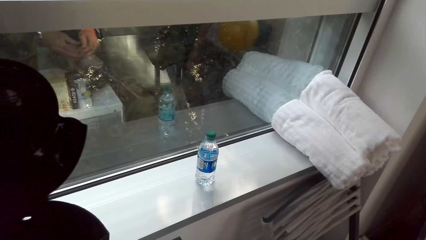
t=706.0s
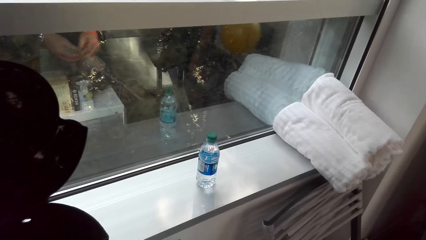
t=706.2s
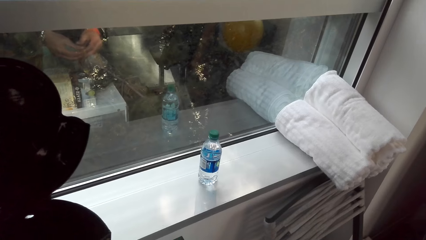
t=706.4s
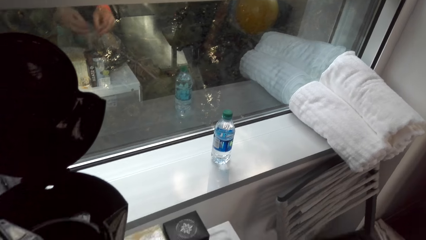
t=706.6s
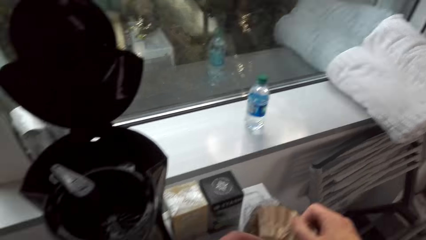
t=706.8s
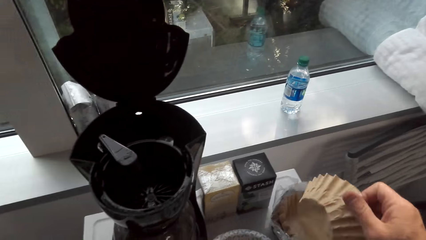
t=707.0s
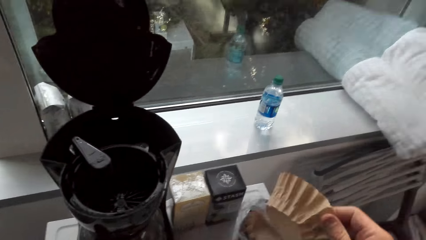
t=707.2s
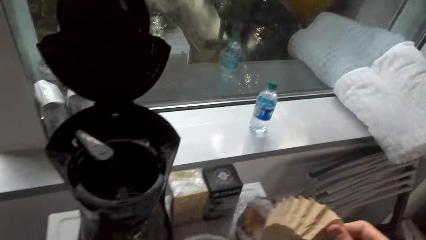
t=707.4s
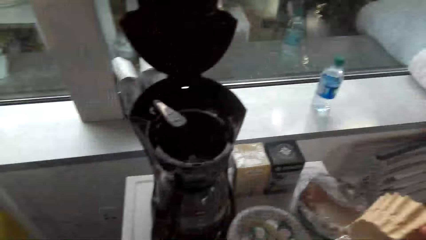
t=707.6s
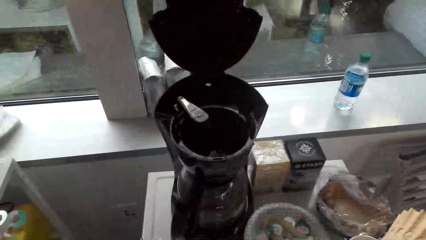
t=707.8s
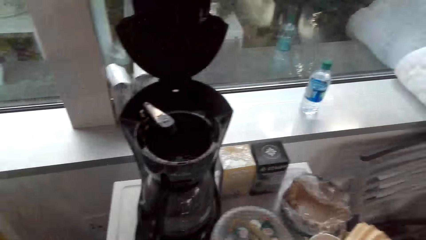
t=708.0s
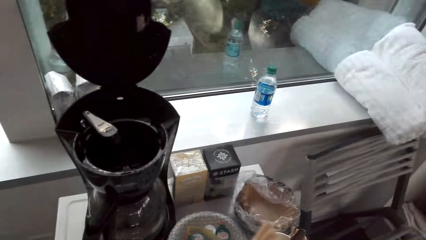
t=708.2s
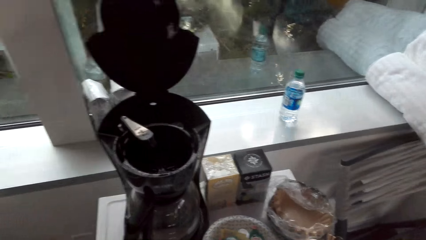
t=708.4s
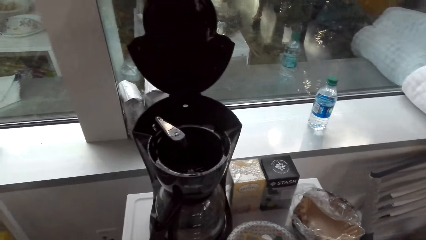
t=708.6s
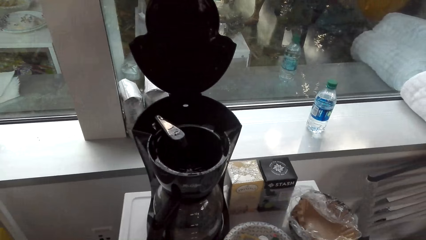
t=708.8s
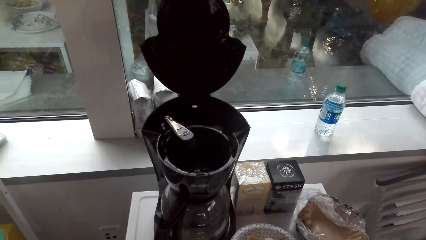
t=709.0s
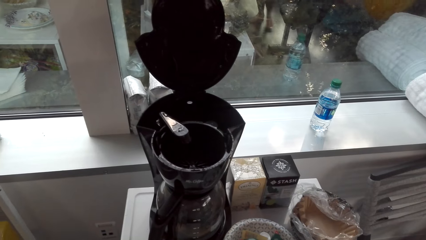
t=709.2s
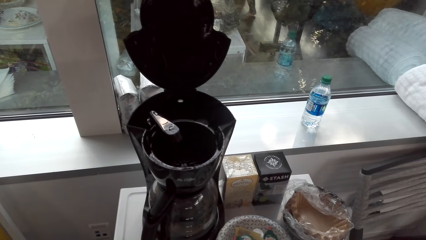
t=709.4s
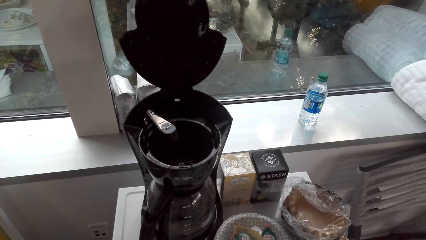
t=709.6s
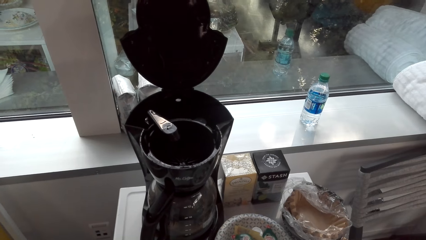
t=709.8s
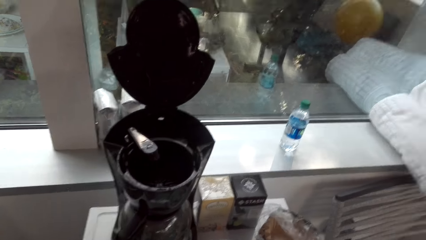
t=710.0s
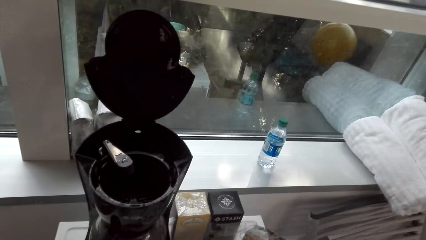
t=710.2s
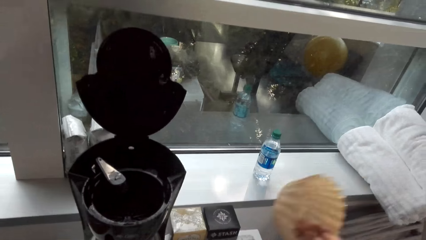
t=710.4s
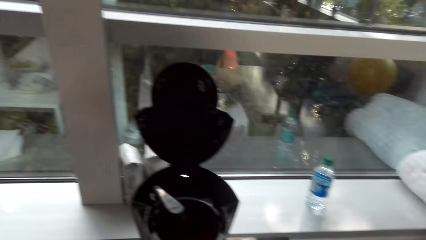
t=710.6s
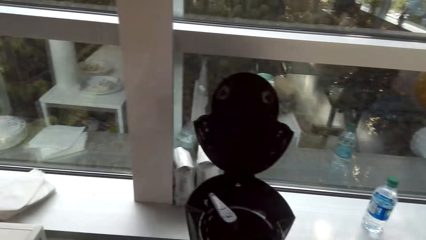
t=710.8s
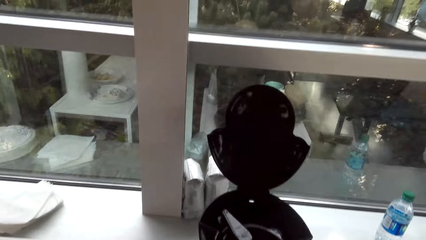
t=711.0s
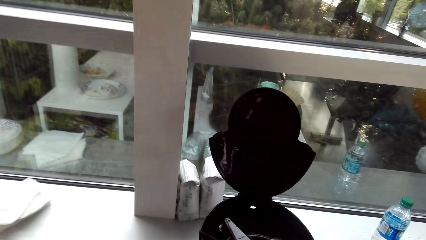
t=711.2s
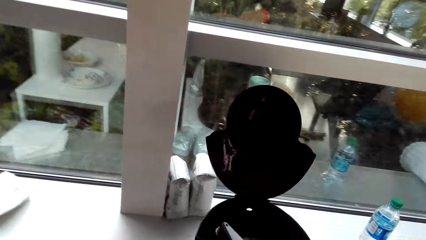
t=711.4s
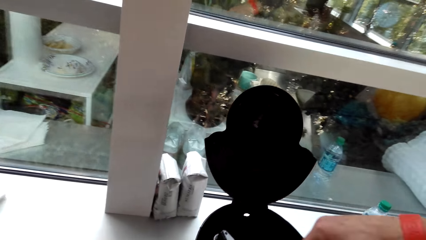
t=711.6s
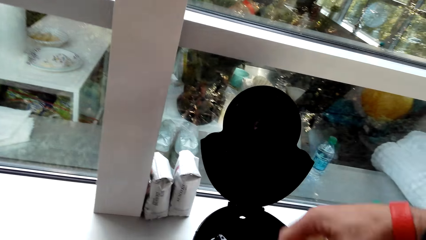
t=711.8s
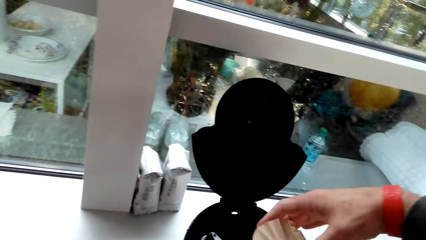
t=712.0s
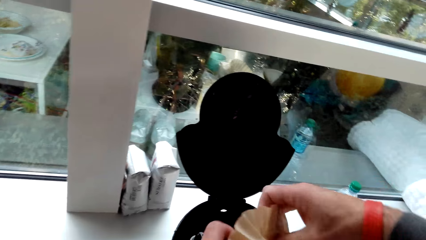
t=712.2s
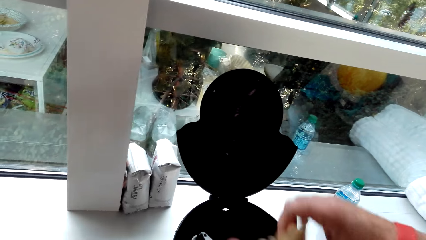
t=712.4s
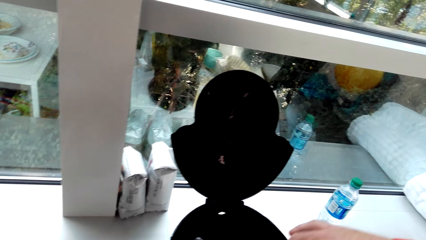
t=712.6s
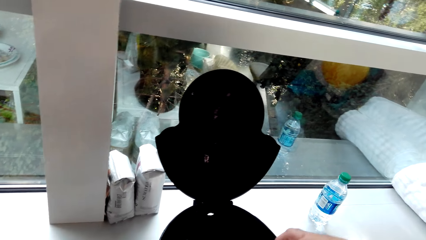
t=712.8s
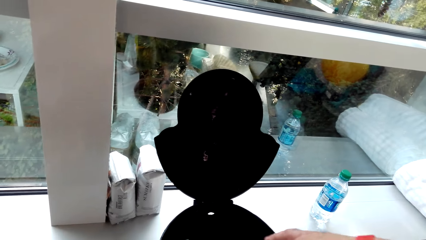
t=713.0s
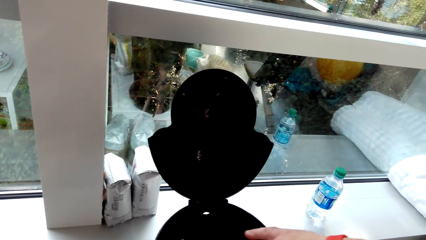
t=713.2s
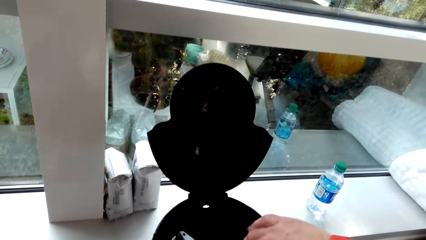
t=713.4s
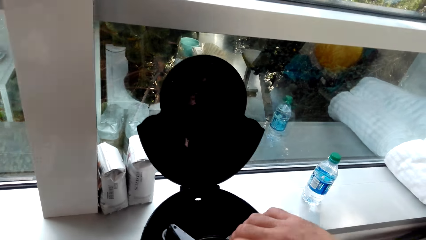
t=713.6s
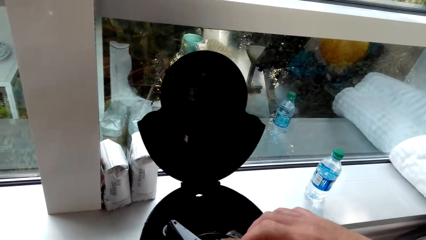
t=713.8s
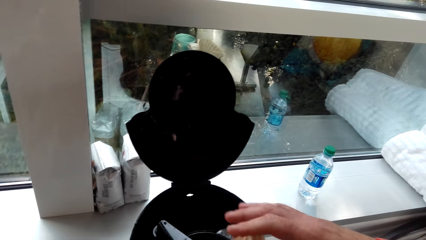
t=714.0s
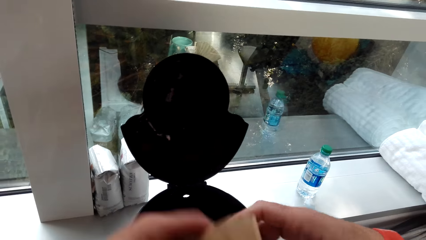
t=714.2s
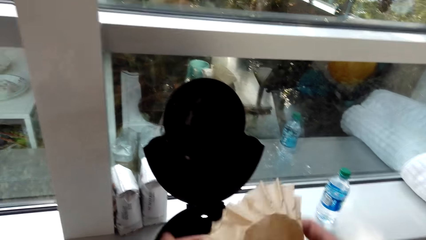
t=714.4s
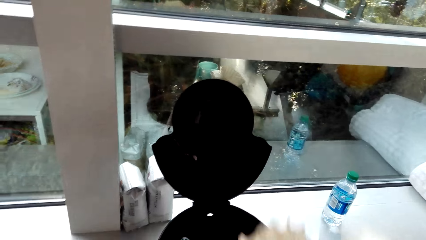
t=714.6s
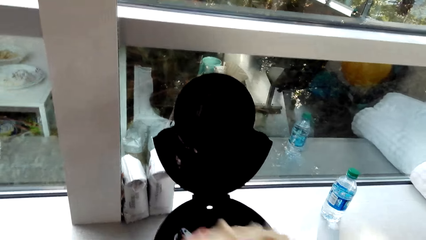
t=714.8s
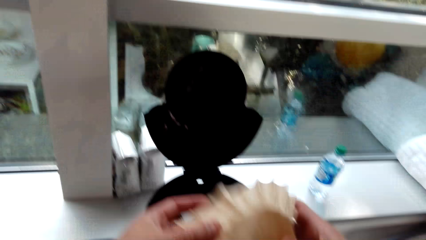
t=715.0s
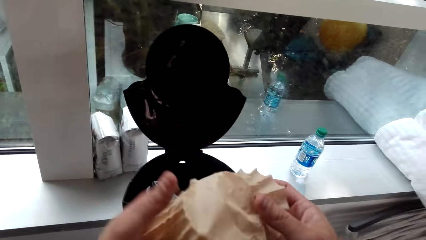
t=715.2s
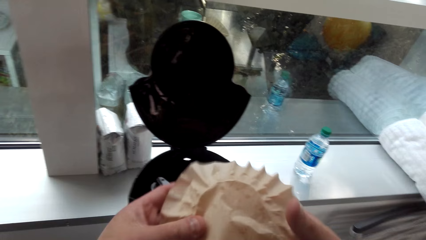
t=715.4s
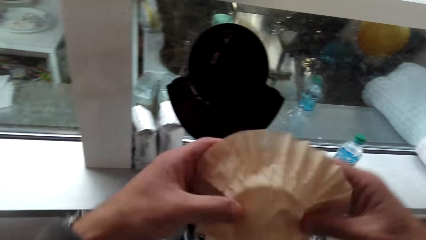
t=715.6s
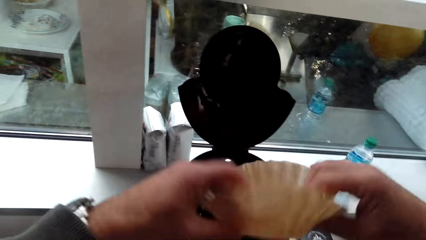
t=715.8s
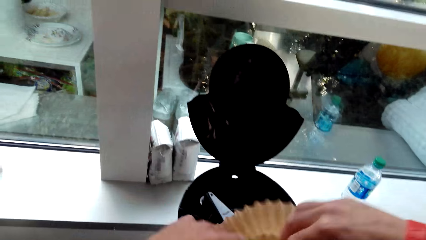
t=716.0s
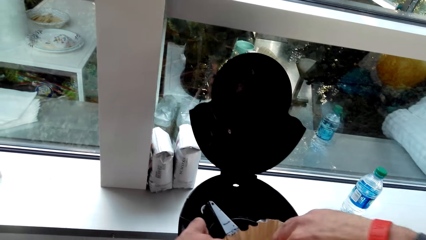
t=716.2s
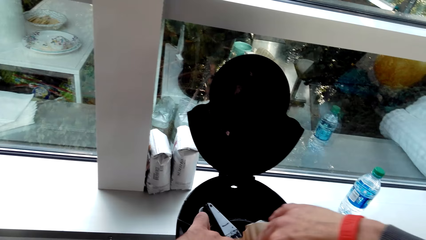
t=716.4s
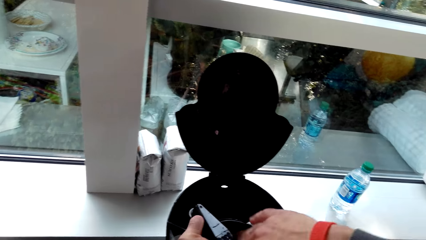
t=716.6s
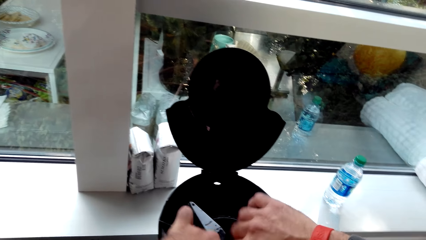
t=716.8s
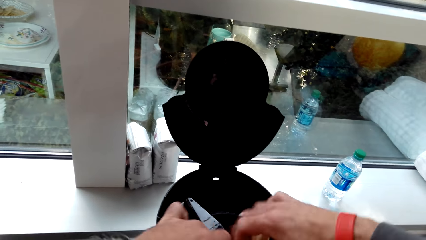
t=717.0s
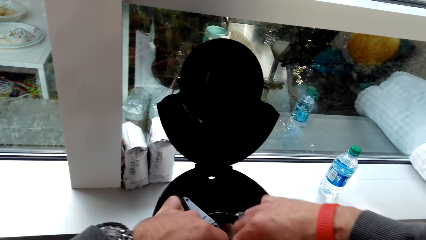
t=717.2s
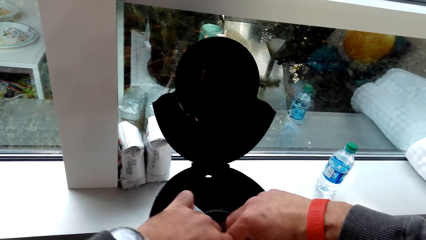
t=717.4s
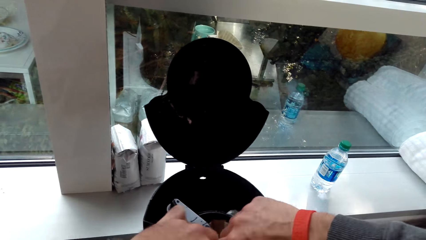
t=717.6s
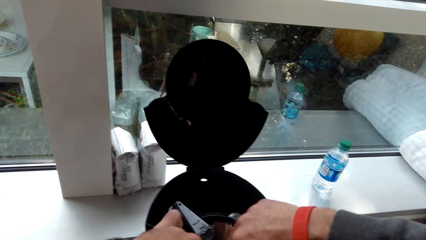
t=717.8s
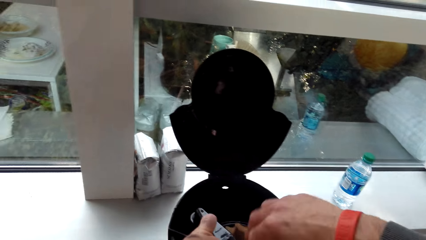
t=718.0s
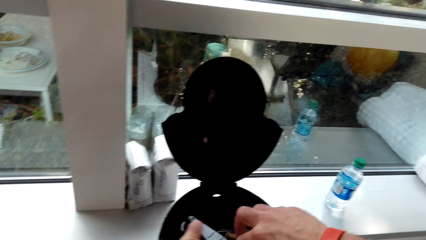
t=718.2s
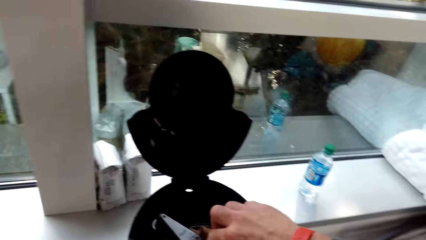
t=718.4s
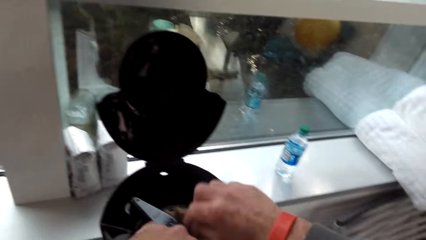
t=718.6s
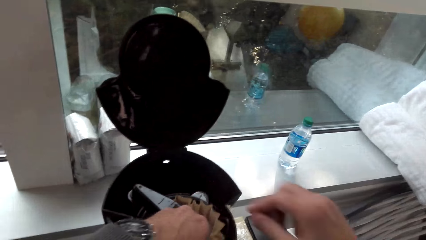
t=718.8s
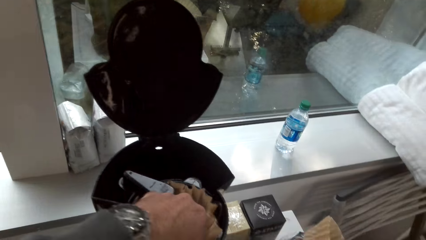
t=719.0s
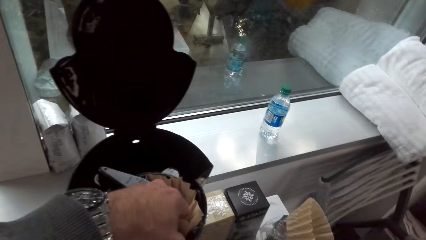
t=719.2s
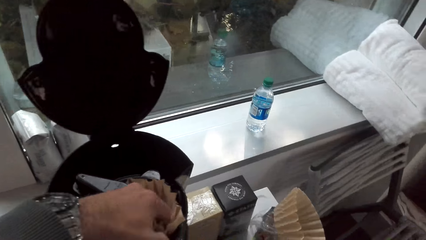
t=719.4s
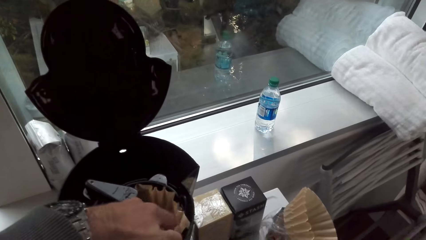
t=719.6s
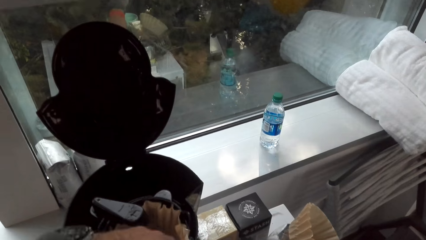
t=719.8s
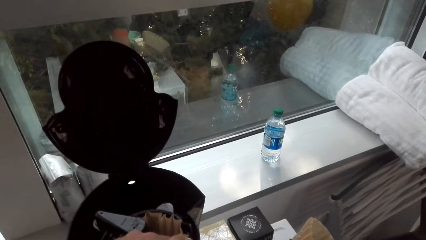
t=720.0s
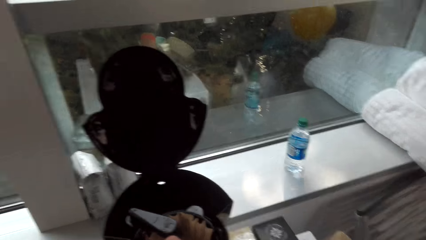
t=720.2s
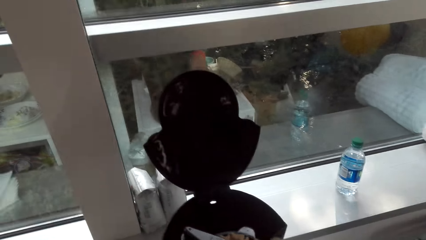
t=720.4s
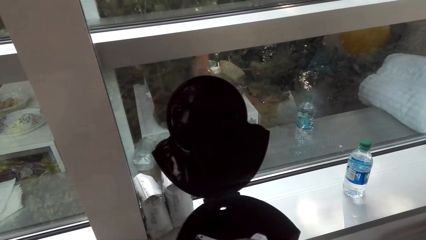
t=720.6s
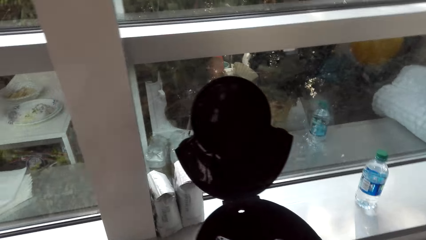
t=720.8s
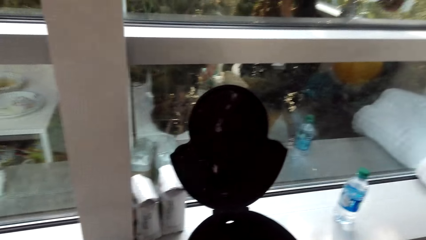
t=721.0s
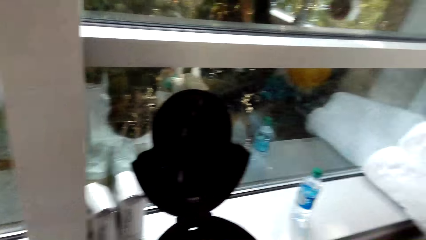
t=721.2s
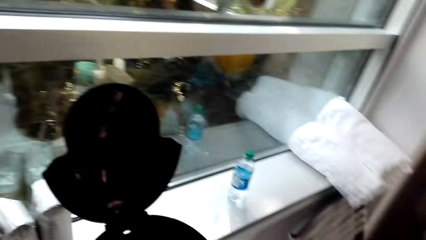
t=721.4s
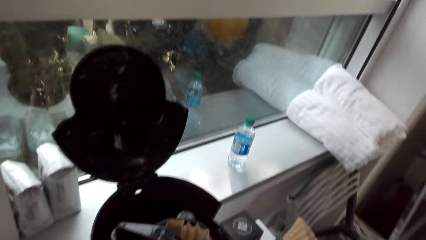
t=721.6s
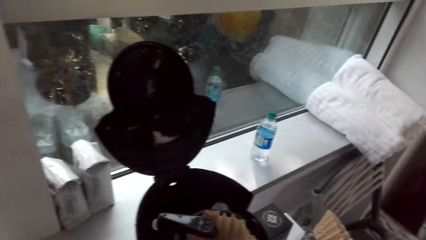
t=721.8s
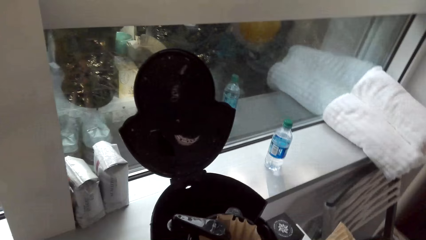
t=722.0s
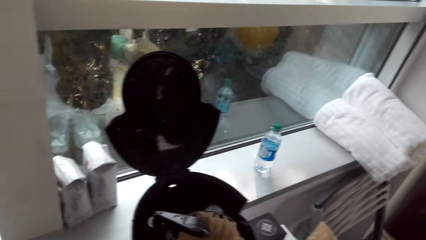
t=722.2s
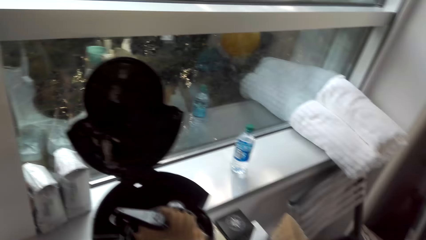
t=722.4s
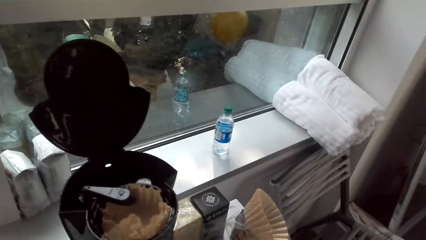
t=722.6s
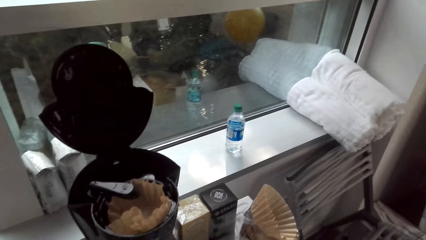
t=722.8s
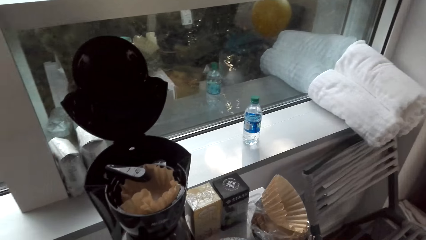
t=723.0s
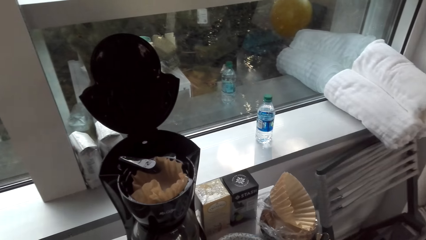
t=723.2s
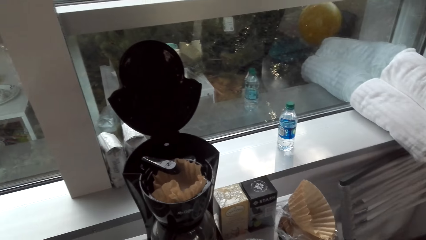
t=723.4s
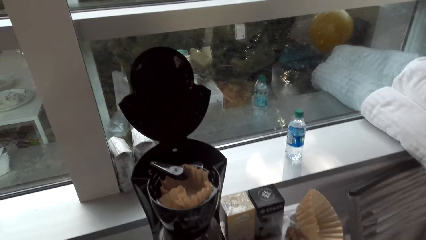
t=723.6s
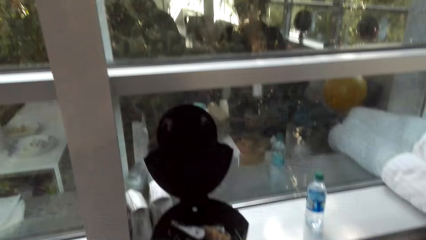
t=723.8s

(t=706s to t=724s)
A woman talks. The camera wearer carries something. They converse with the woman. They put something into the electric cup cake beaker. They converse with the woman. They hold filters. They put something in the cup cake beaker. The woman laughs. The camera wearer puts the filters in the coffee maker. They talk with the woman.
